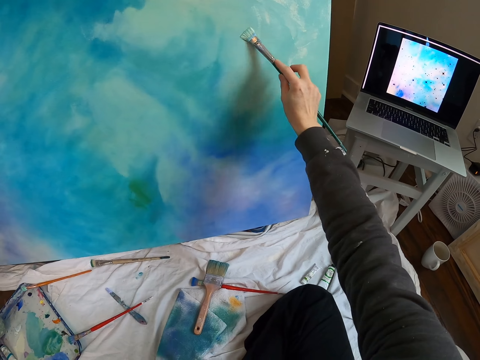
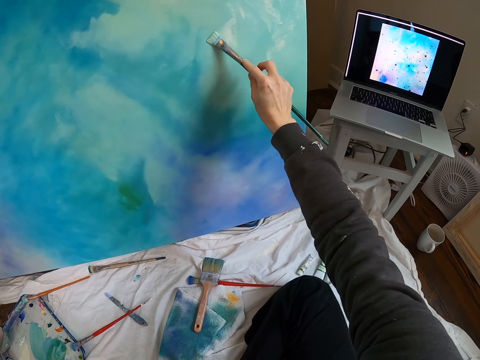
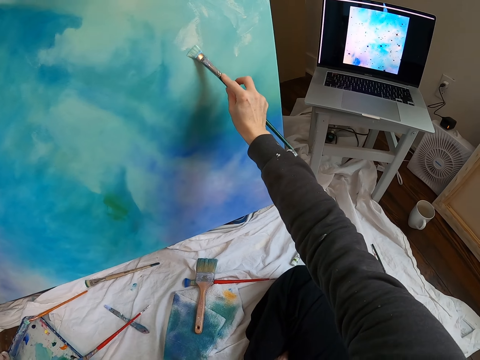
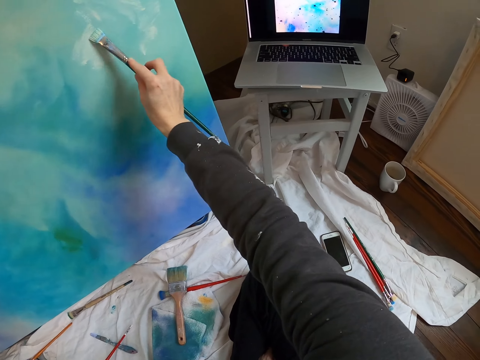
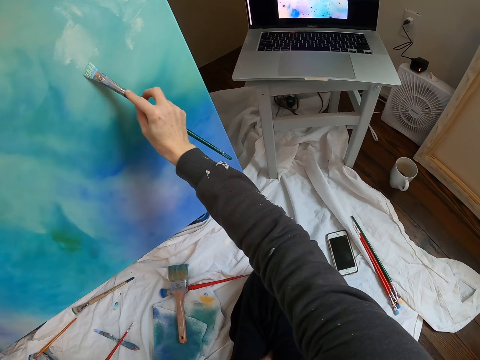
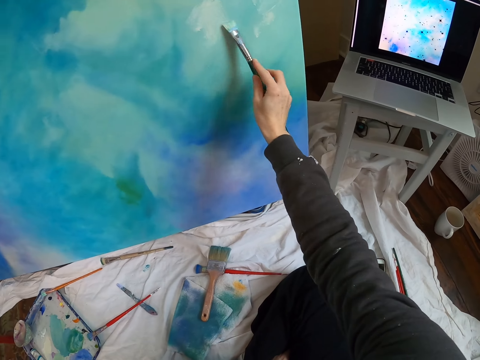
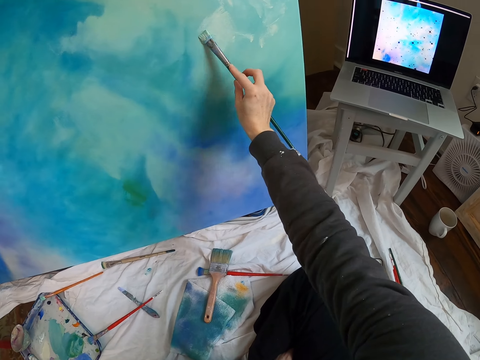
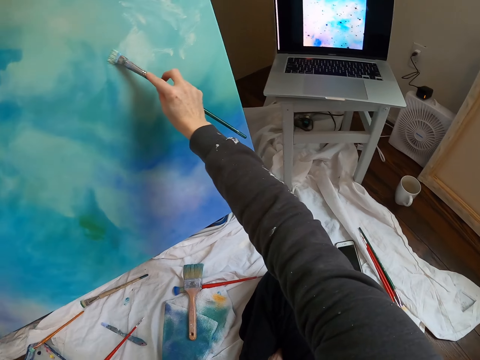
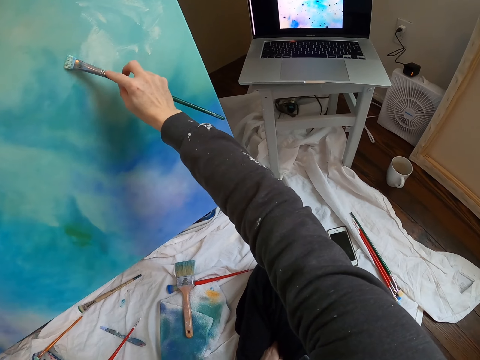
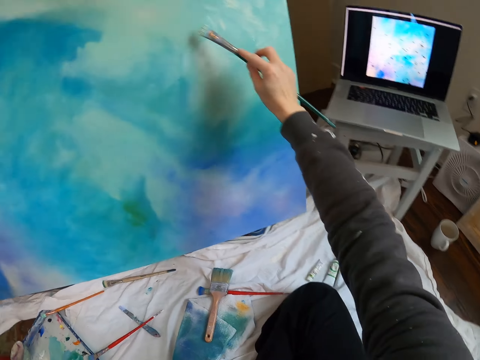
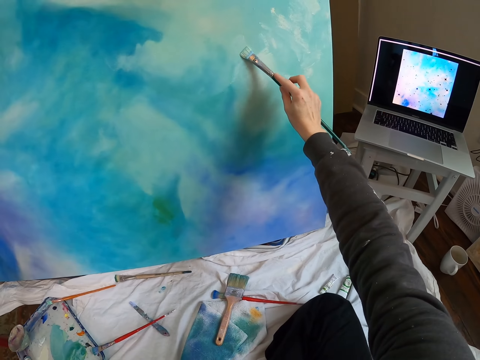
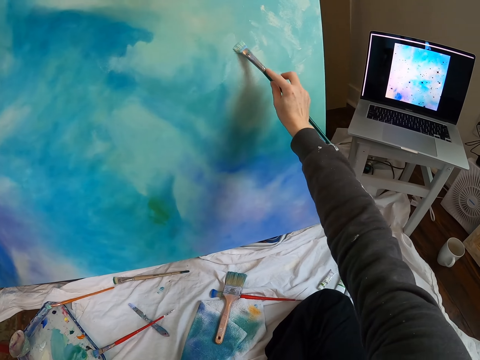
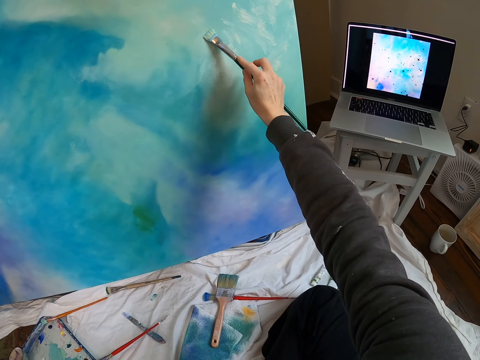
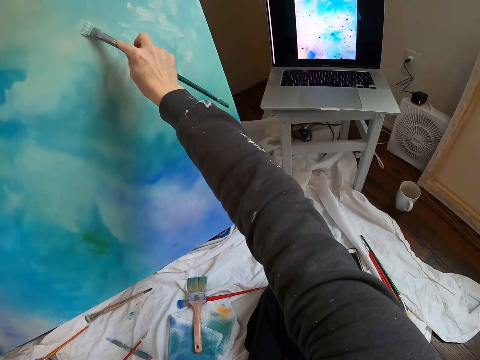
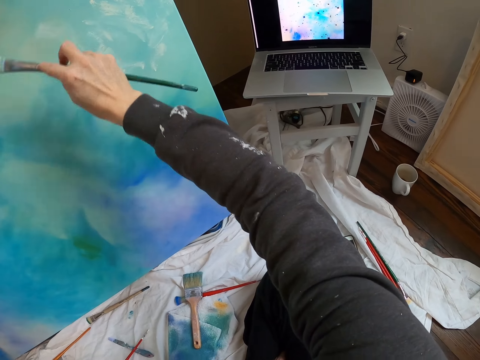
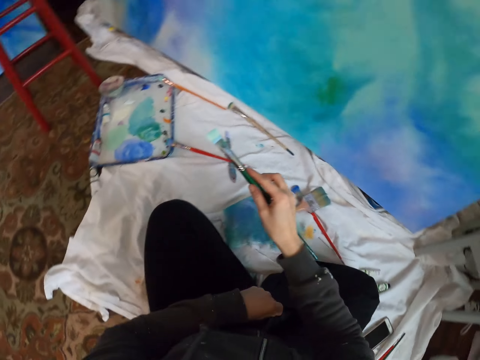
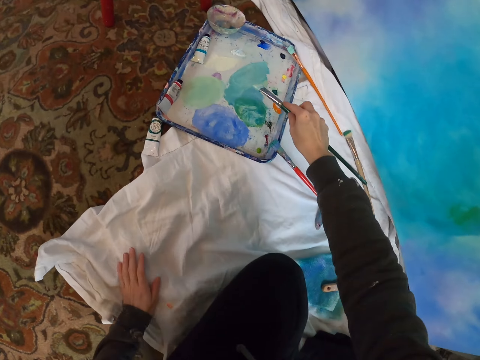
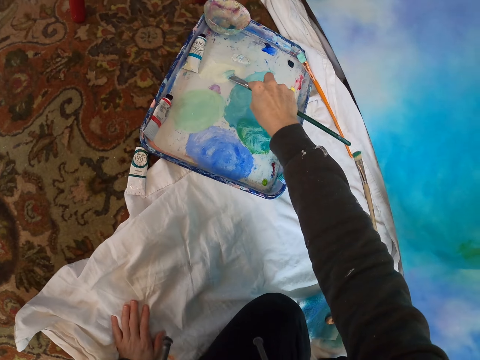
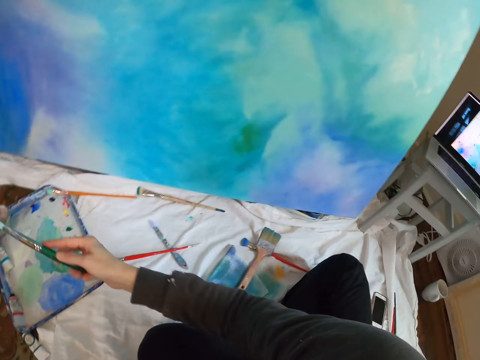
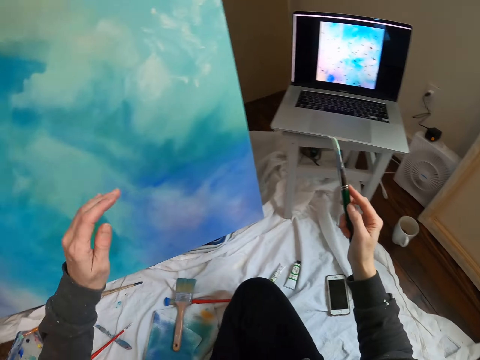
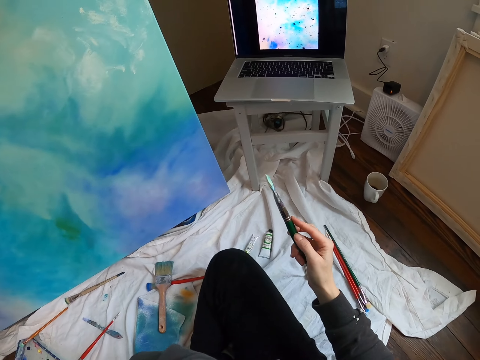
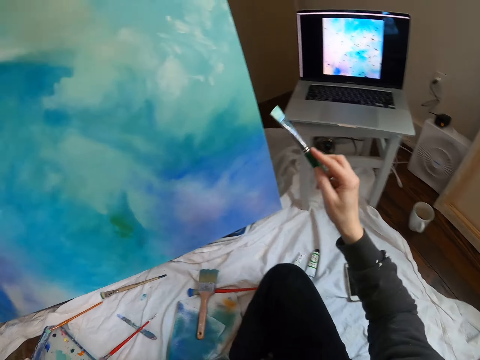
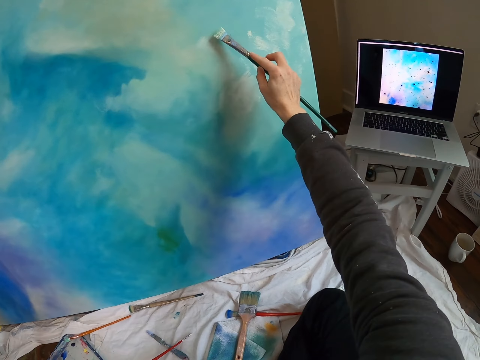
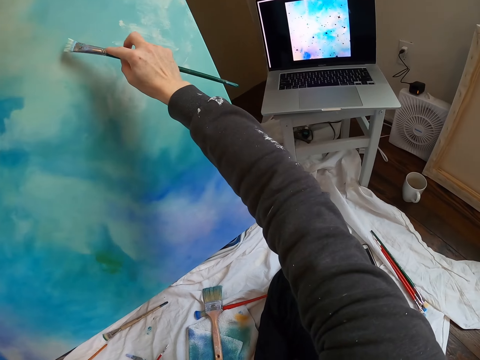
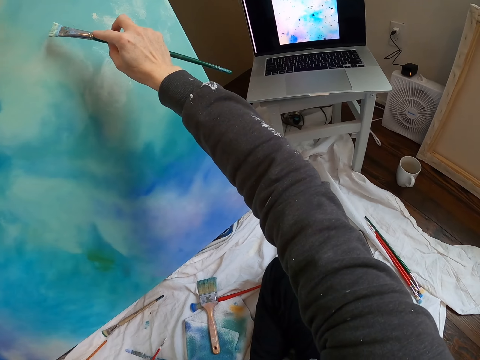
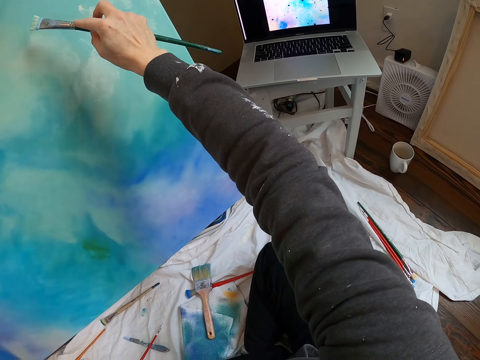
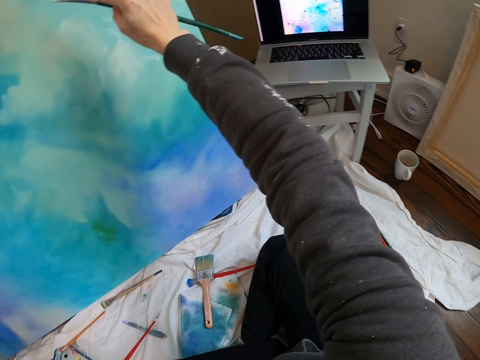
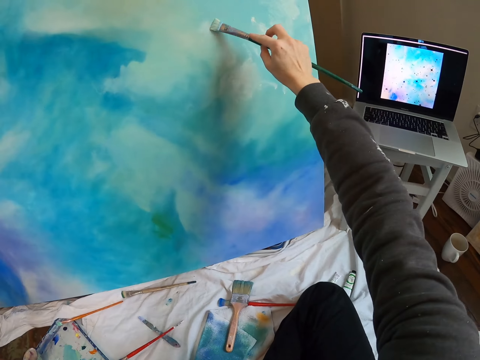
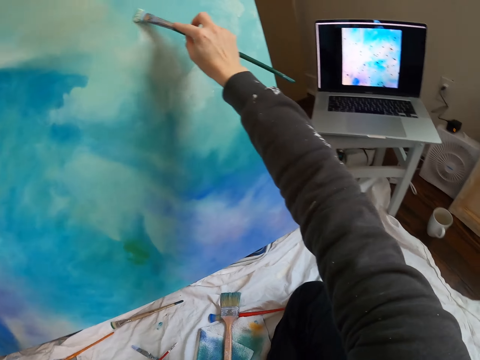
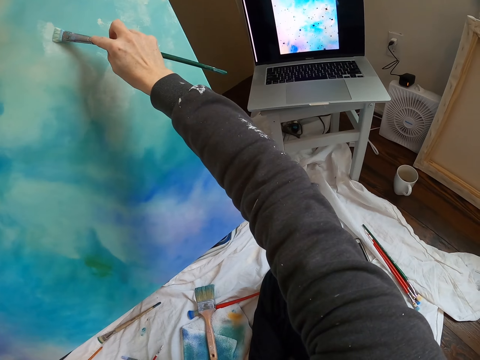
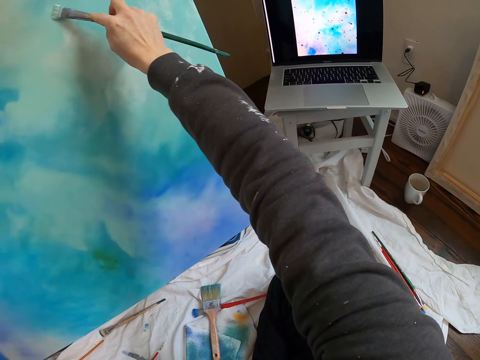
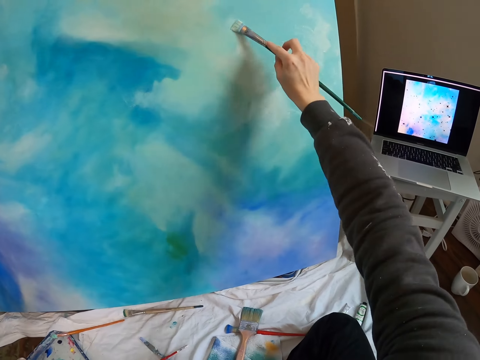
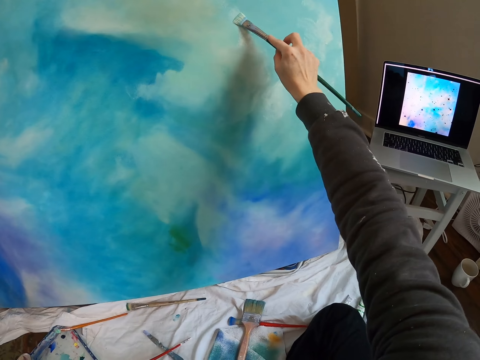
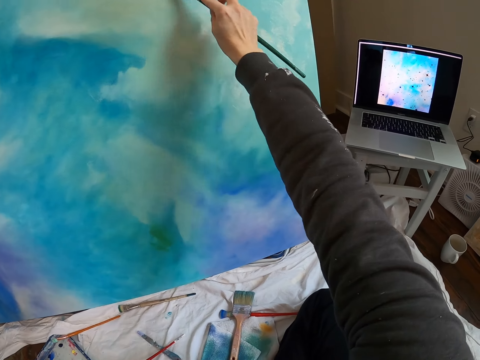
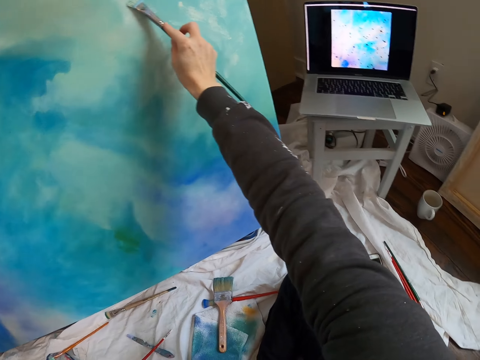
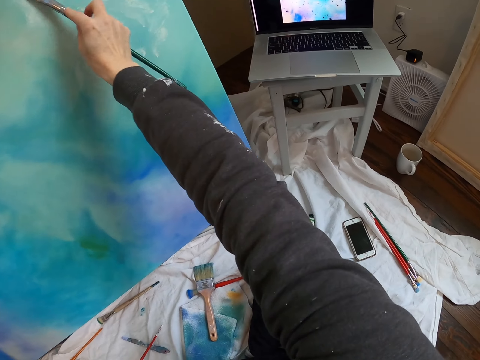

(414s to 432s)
The camera wearer paints the board with a pen brush. They move the right hand. They rub the pen brush on the paint. They lift the pen brush. They look at the laptop. They lift the pen brush. They paint the board with the pen brush. They look at the laptop. They paint the board with the pen brush.

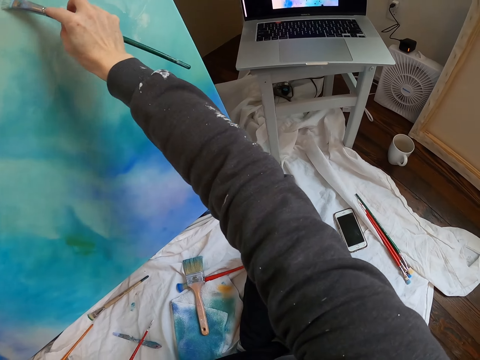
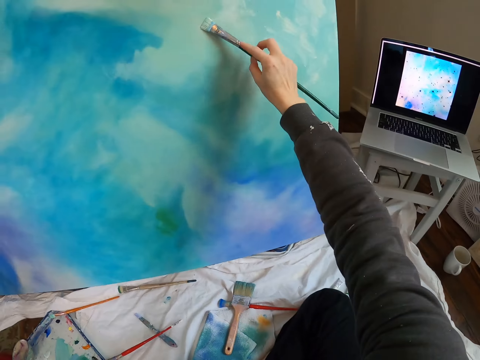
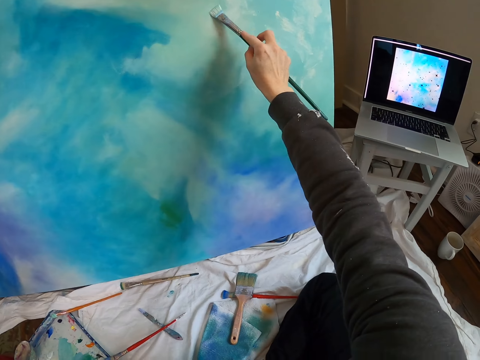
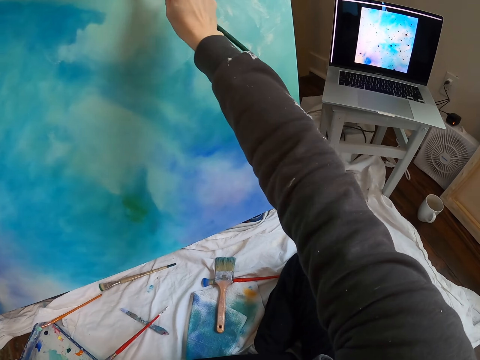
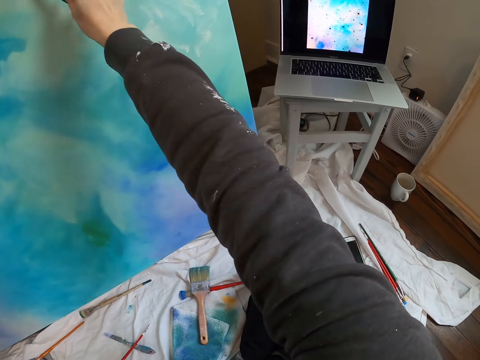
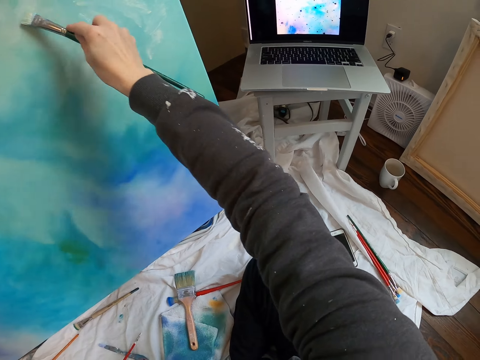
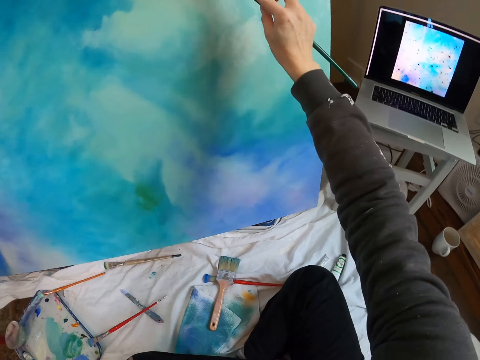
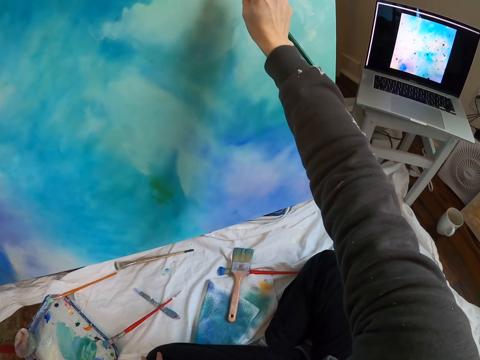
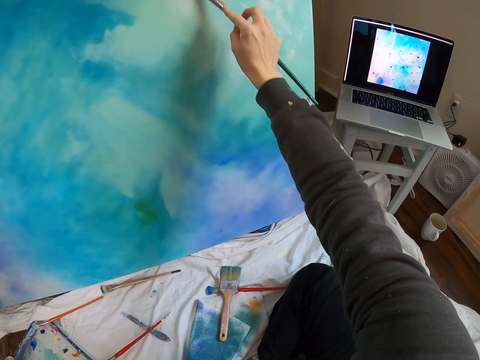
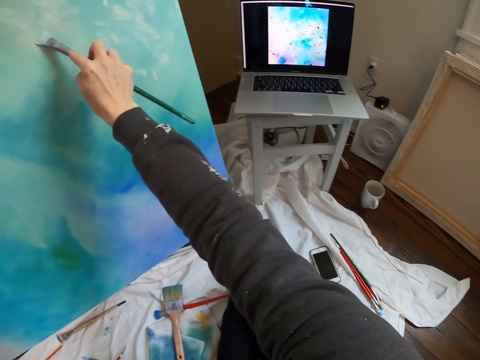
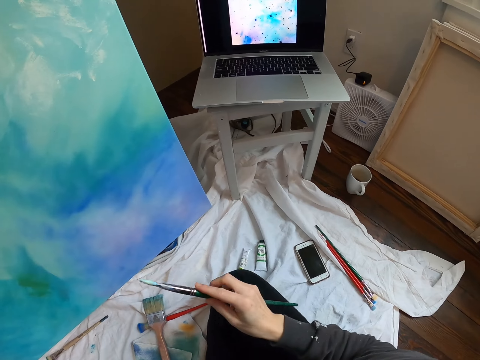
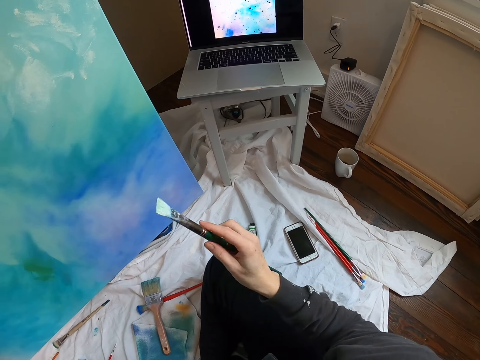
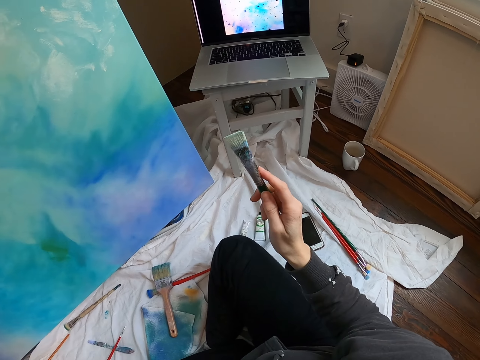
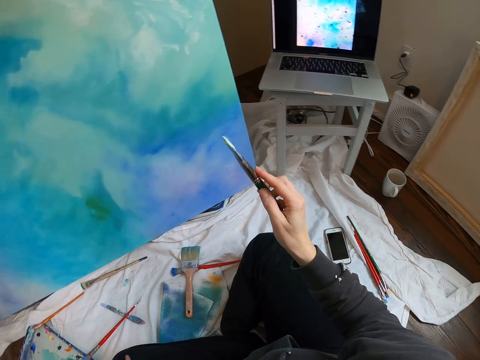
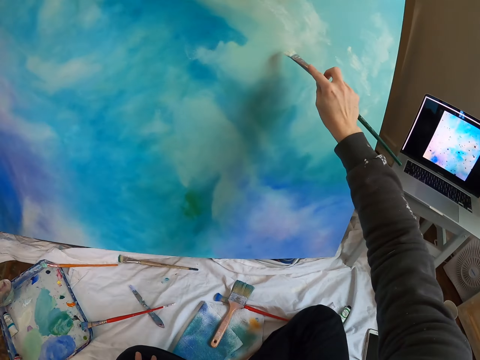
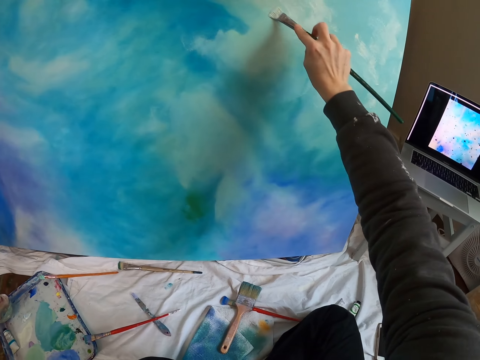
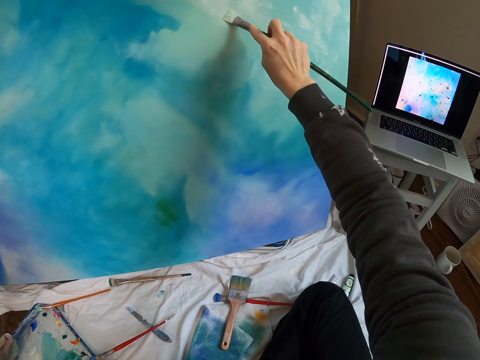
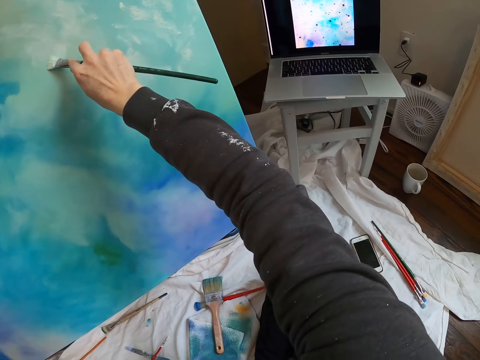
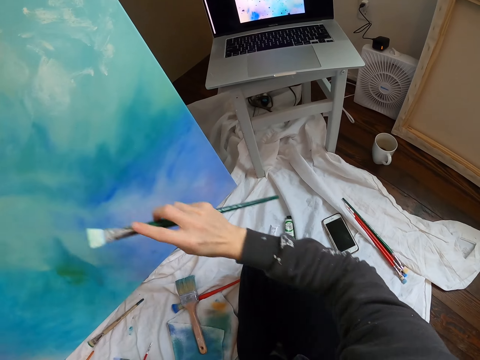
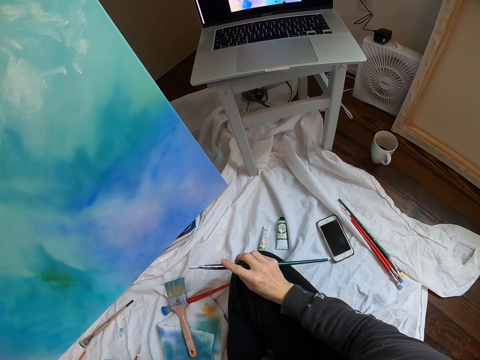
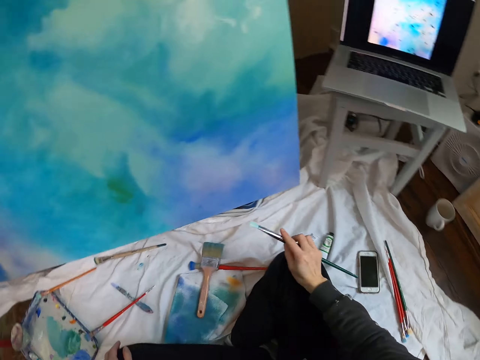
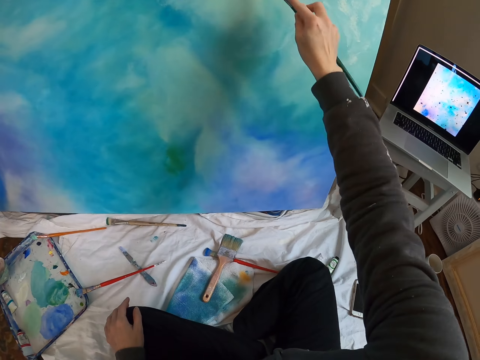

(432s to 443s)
The camera wearer moves the right hand. They look at the laptop. They paint the board with a pen brush. They move the right hand. They look at the laptop.
